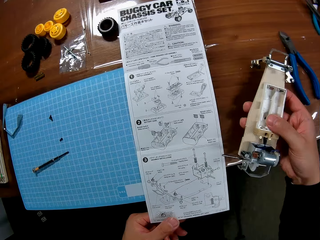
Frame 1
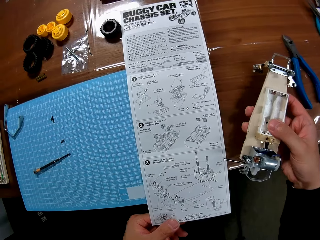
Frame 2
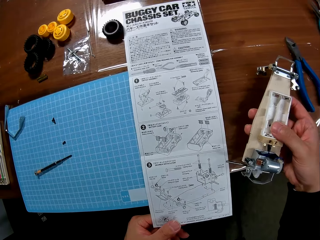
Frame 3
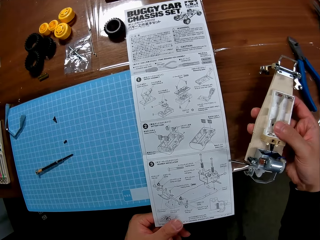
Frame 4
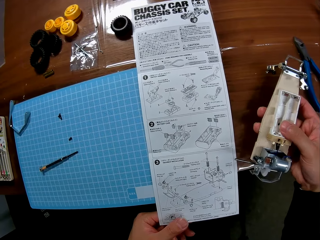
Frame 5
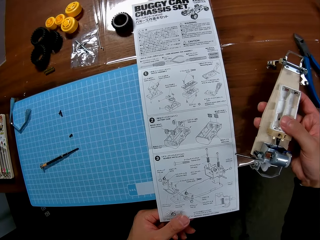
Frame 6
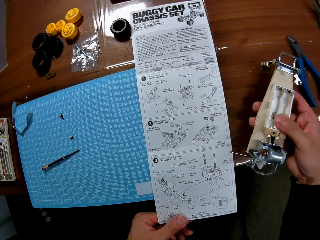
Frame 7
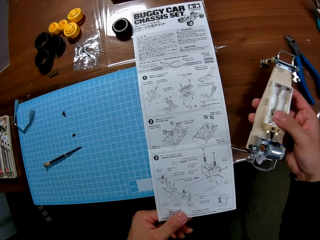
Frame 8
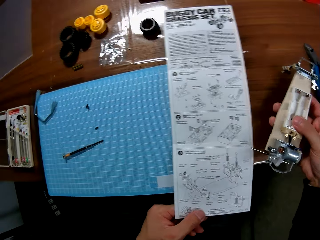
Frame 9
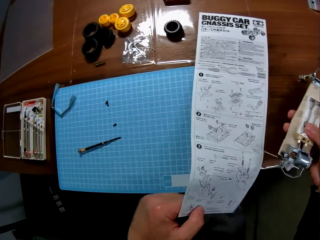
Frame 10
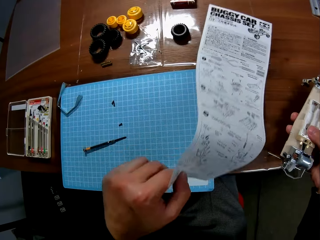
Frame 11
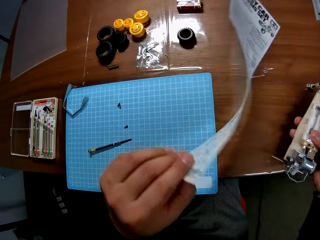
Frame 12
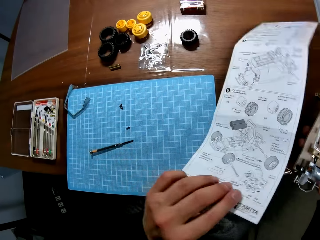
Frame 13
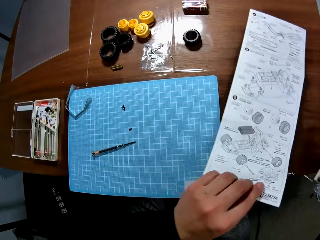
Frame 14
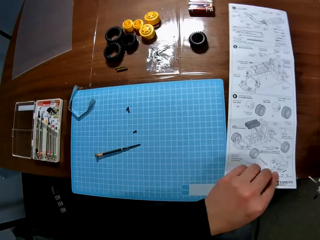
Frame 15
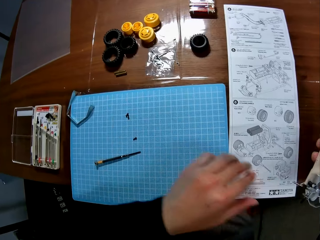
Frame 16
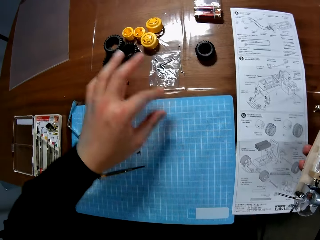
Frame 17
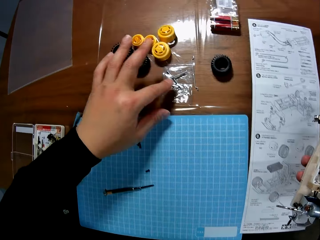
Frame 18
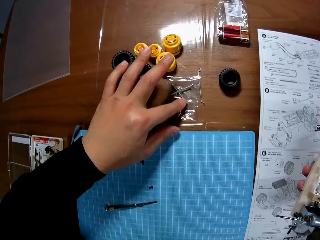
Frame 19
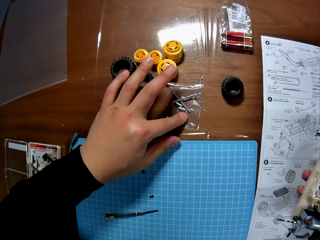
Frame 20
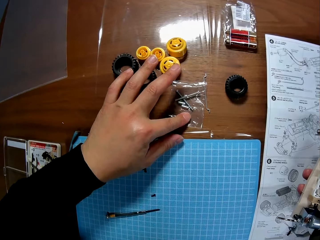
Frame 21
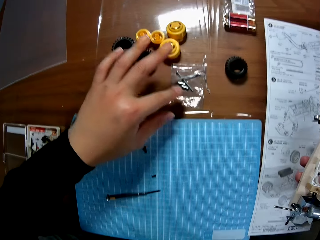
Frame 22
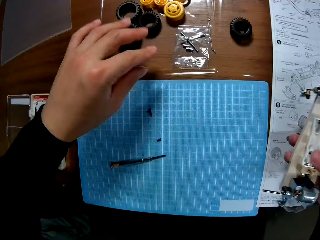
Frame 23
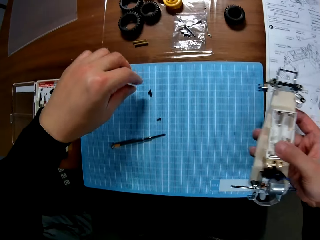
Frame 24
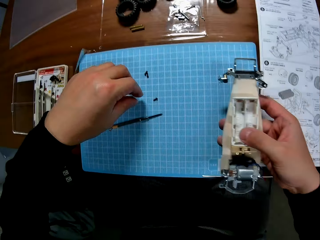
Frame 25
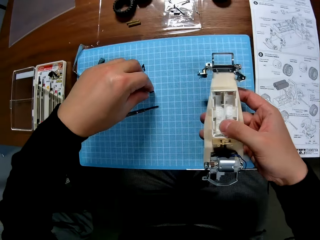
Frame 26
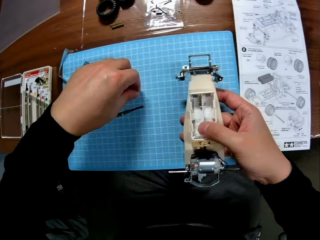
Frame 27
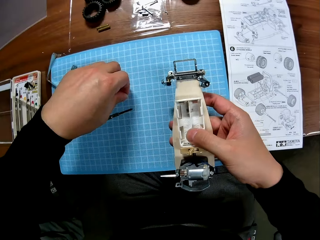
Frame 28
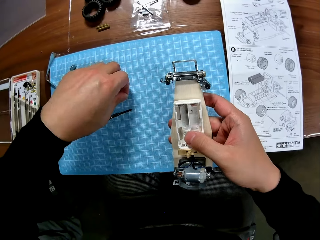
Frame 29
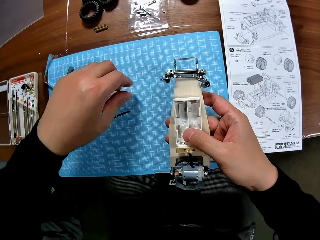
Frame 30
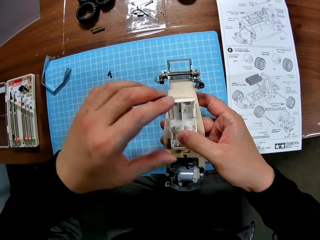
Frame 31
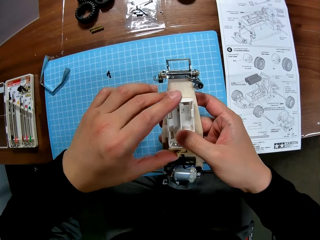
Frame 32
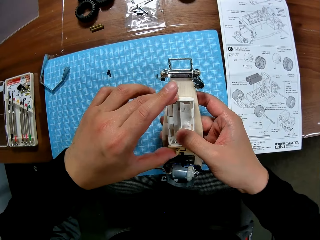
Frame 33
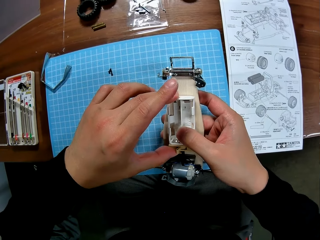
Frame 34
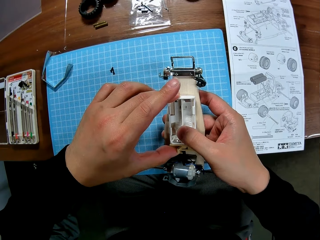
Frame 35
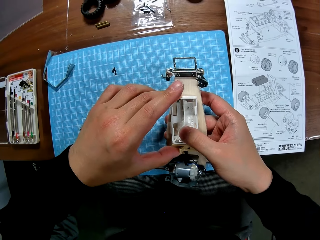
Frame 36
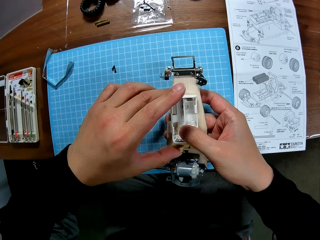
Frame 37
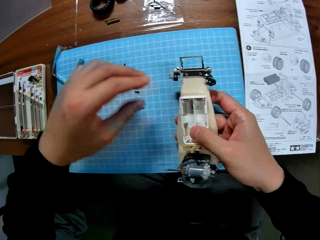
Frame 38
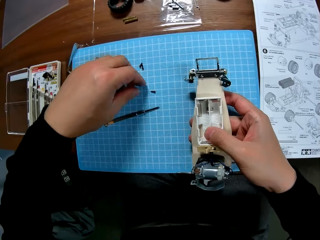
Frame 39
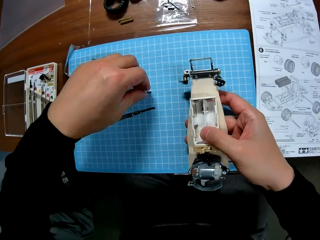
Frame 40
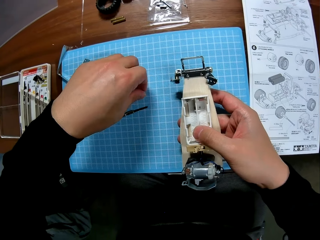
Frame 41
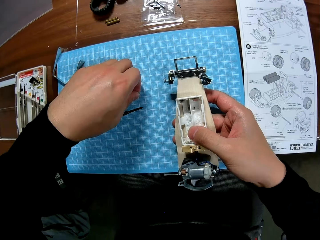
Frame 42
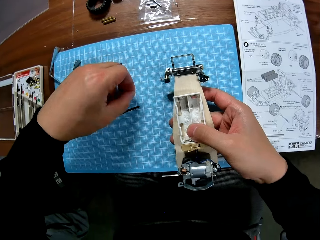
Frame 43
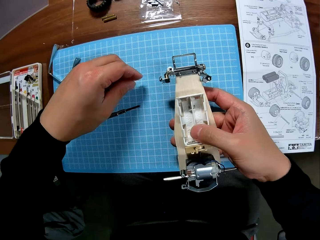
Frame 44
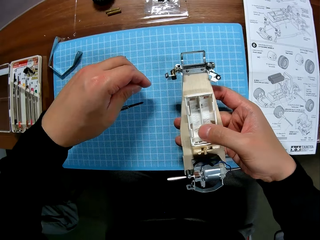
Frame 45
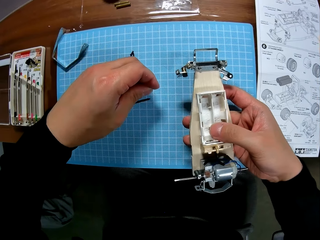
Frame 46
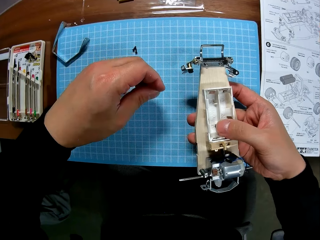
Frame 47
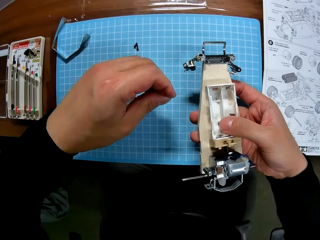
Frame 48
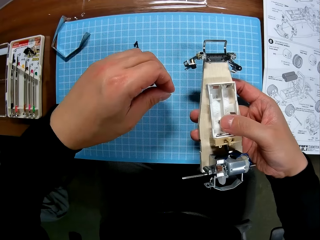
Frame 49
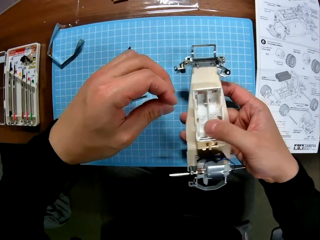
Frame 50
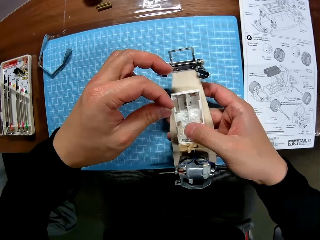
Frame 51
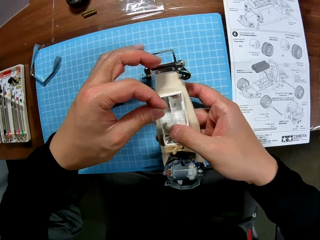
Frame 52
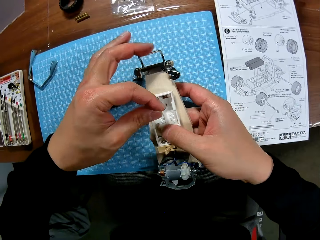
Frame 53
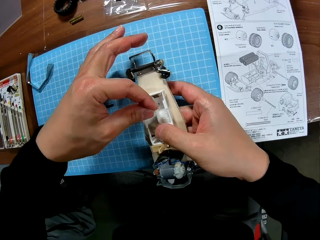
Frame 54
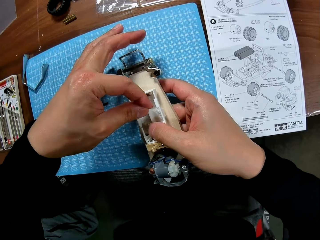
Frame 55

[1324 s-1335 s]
The camera wearer puts a hand on the table. They flip back to the front part of the manual. They drop the manual on the table. They touch a packaging plastic bag. They touch a screw. They pick up the screw from the table. They adjust the battery box. They fix the chassis properly on the car body. They pick up the screw from the table.

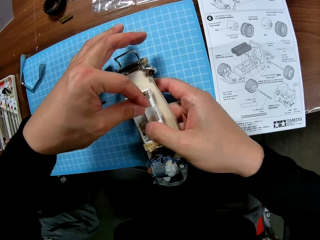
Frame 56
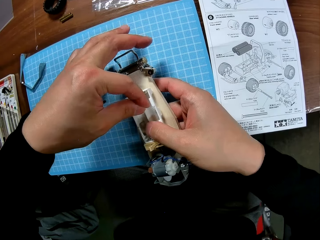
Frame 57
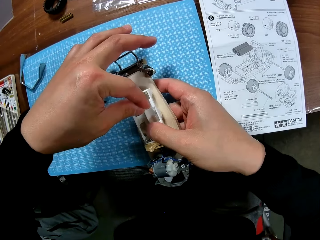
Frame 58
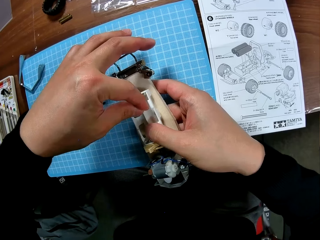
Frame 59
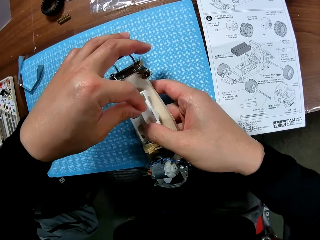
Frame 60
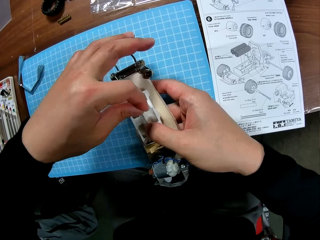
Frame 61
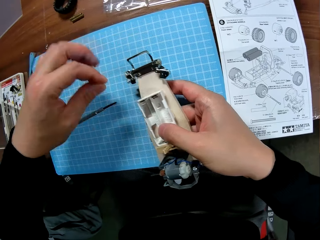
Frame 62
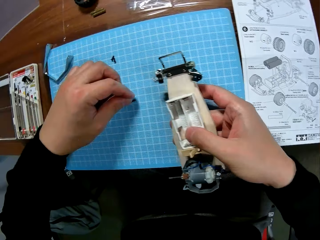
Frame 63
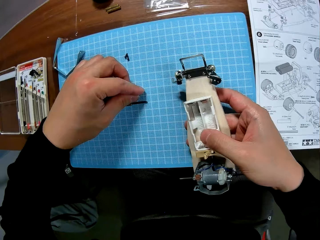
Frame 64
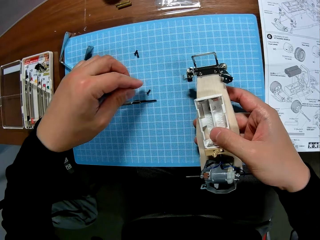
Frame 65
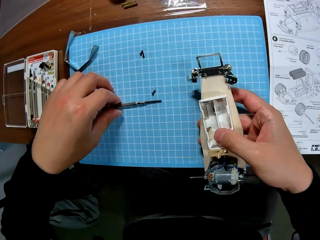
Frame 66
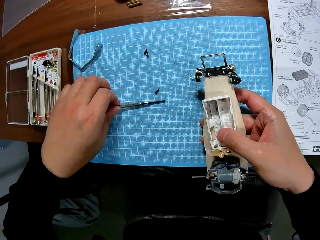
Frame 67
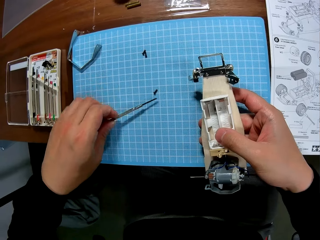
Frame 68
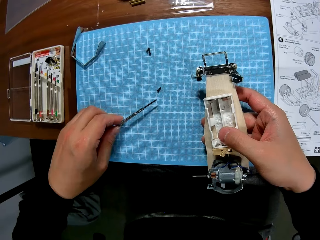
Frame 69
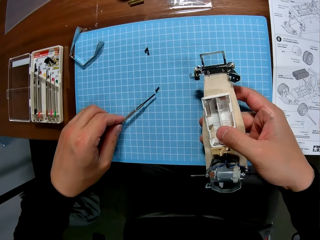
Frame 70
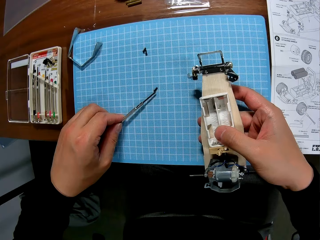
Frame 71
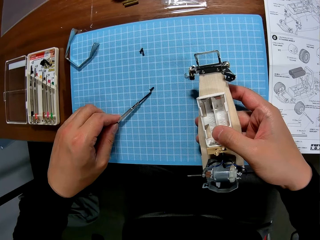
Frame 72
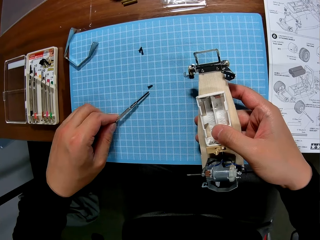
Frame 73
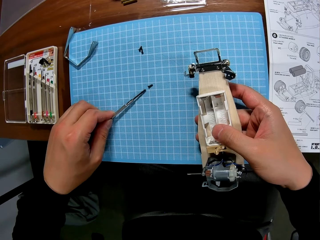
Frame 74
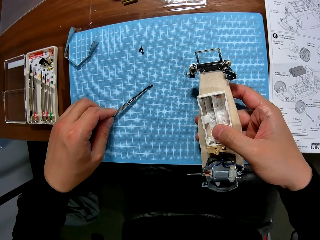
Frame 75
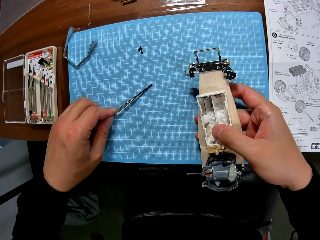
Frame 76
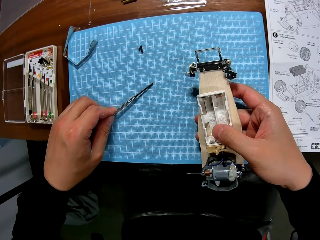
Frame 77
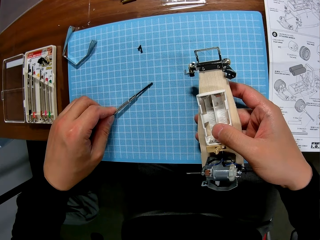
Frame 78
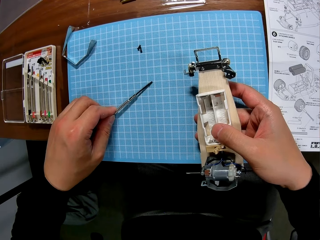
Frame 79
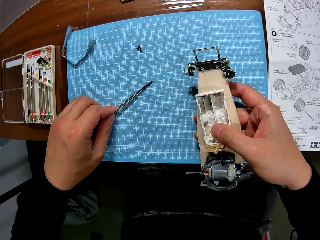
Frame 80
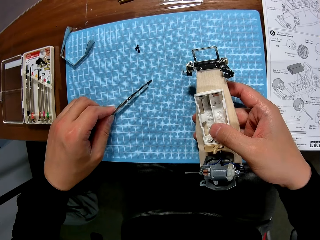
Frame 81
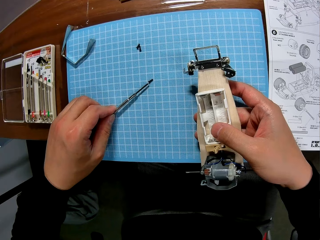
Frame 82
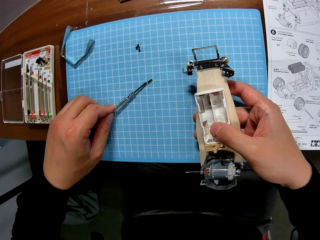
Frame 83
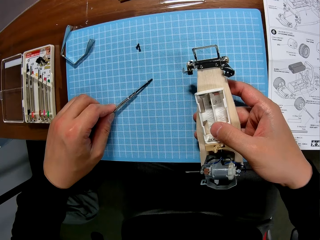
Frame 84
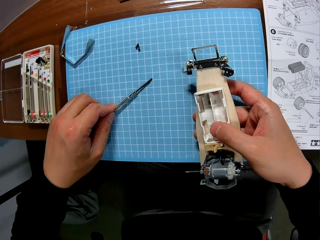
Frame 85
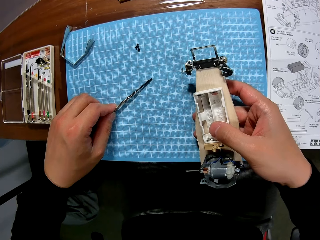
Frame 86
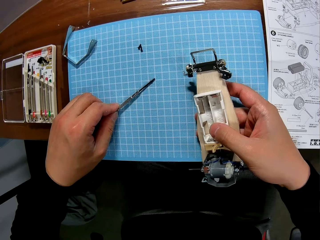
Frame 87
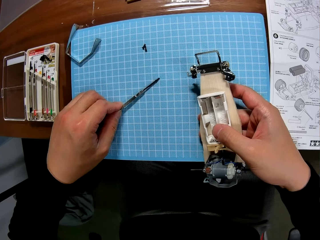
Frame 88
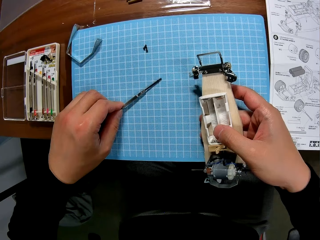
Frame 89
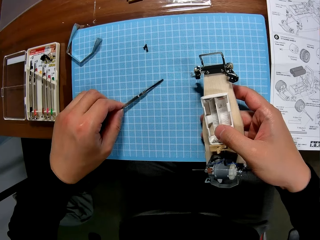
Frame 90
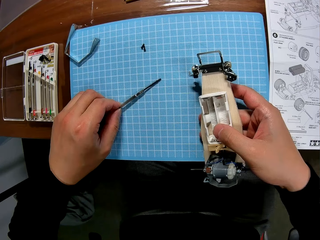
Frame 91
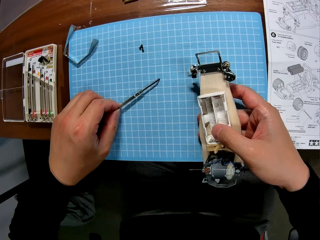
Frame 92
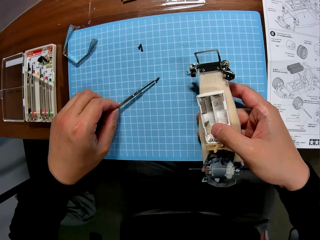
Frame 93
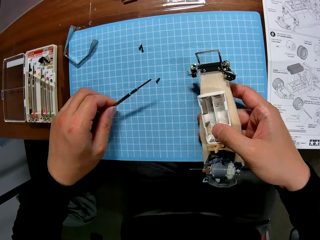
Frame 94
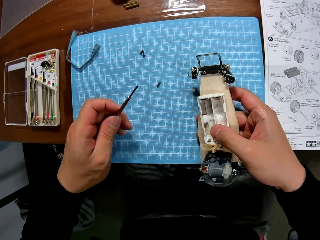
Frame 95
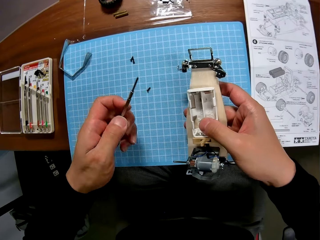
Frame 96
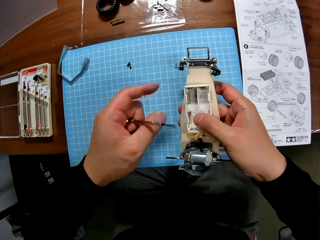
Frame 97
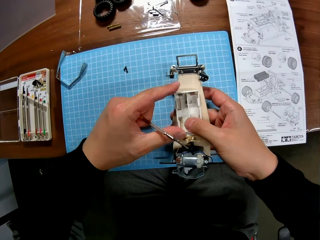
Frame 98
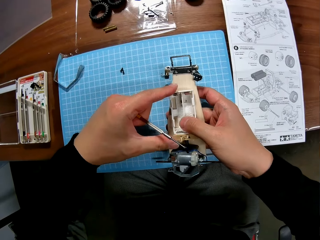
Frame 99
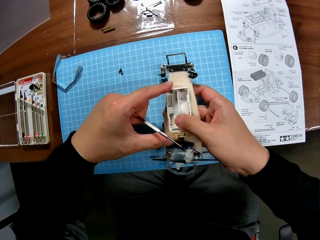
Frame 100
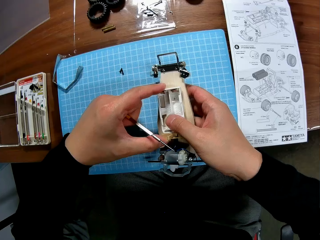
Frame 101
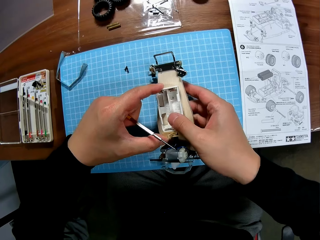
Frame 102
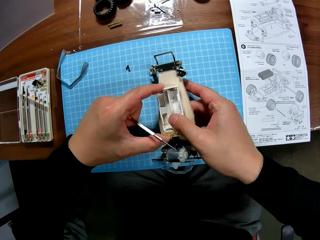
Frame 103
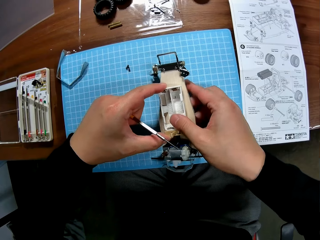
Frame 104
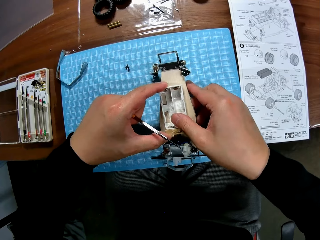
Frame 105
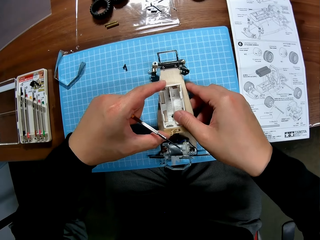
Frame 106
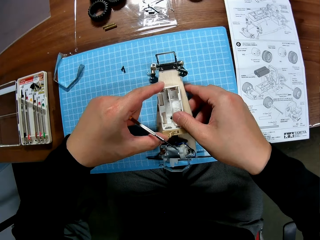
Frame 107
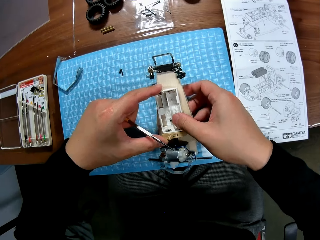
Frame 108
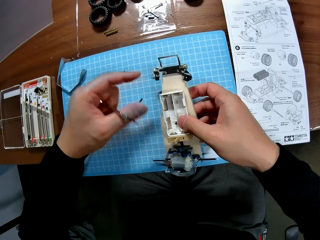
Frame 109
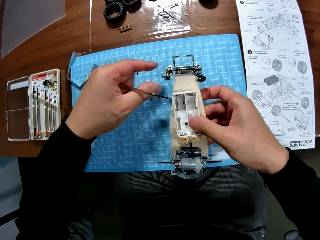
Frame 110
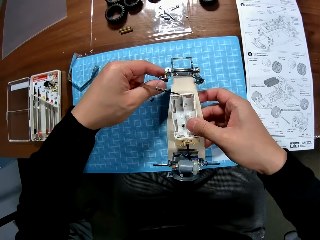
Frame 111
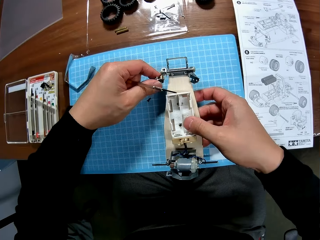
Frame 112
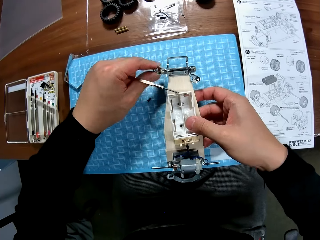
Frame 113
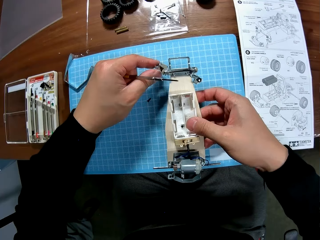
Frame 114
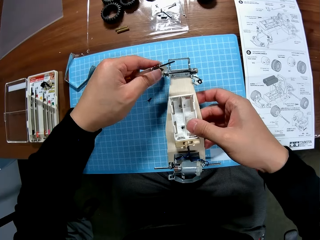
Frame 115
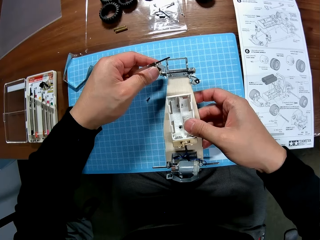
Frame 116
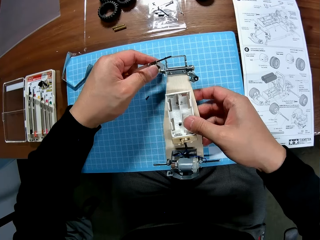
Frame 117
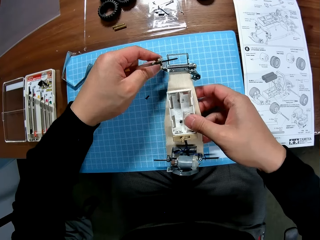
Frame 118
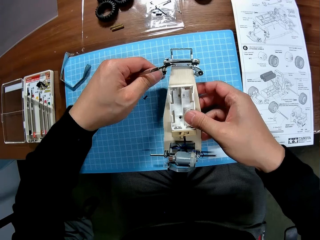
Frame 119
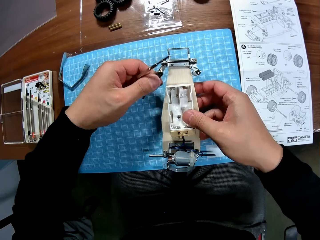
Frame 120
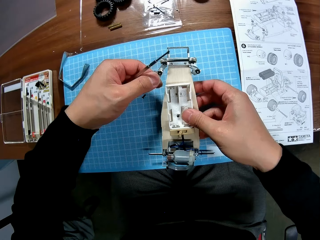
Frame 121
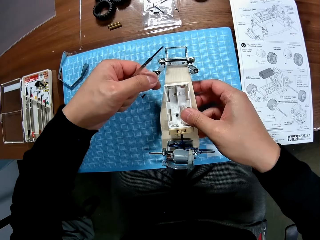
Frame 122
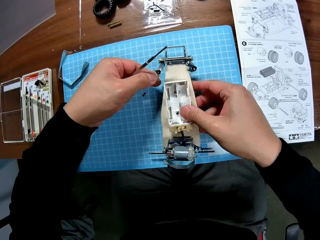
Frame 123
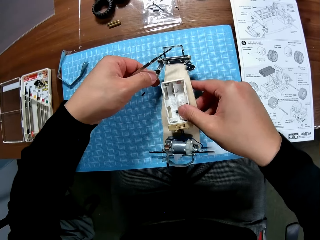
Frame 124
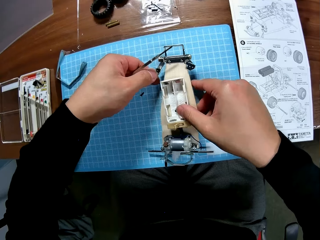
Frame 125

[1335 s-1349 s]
The camera wearer fixes the screw into the chassis. They put the screw on the battery box. They remove the screw from the battery box. They place the screw on the table. They pick up the screwdriver from the table. They pick the screw with the screwdriver. They touch the screw with the screwdriver. They remove the screwdriver from the screw. They adjust the battery box. They place the car body on the table. They move the chassis and pull part of the chassis. They adjust a part of the car body.
